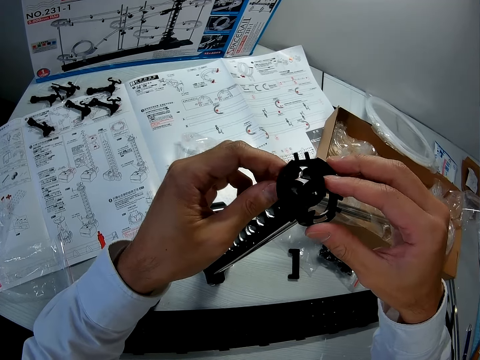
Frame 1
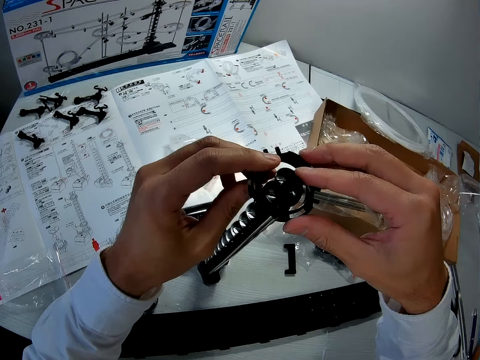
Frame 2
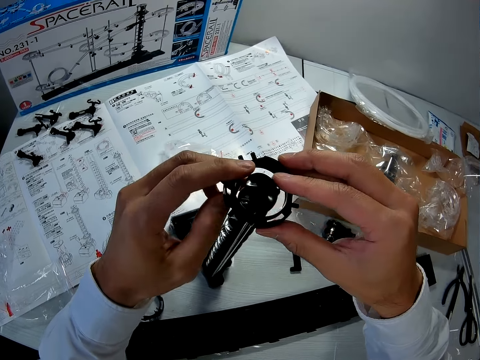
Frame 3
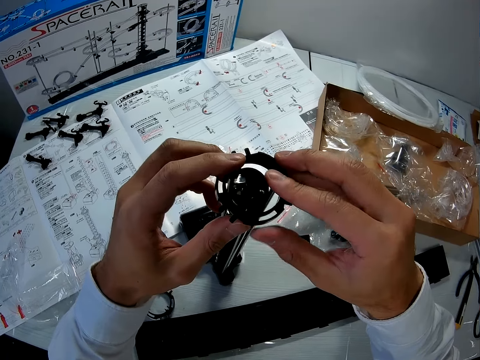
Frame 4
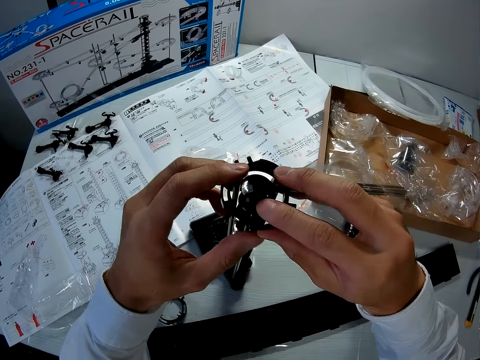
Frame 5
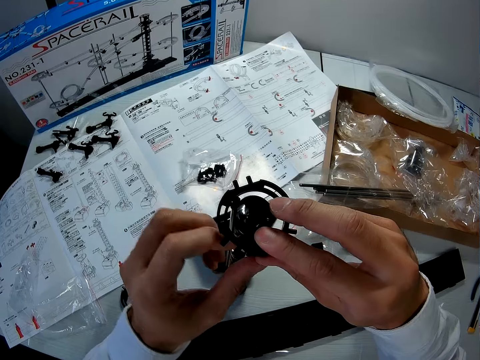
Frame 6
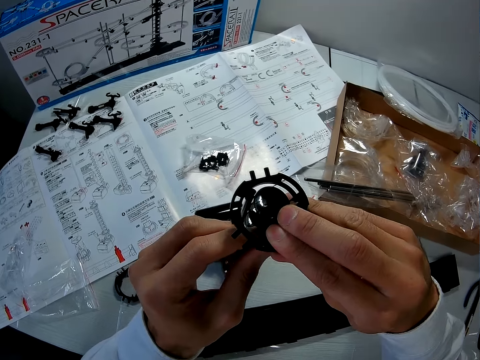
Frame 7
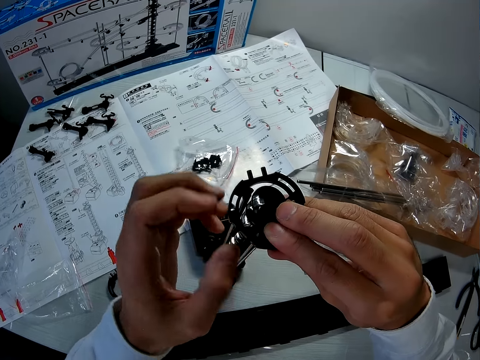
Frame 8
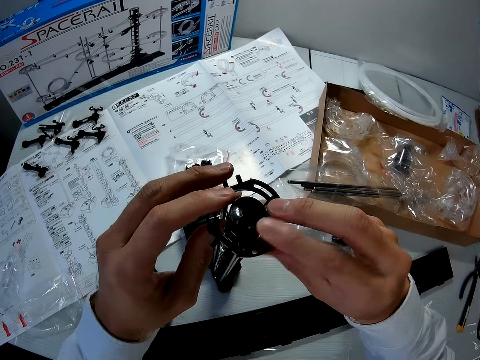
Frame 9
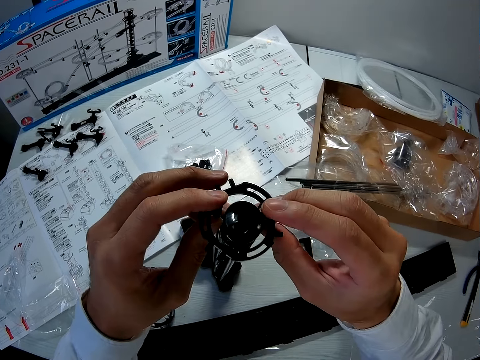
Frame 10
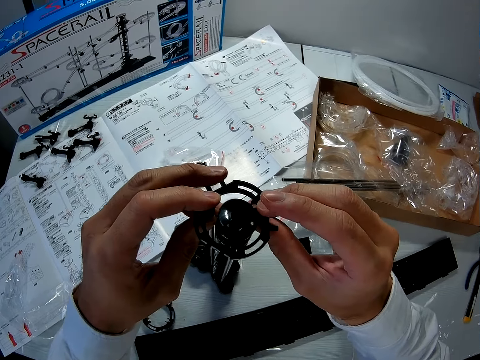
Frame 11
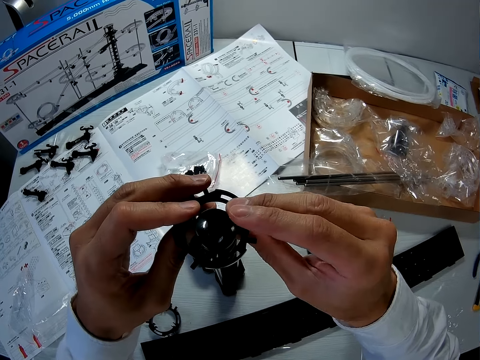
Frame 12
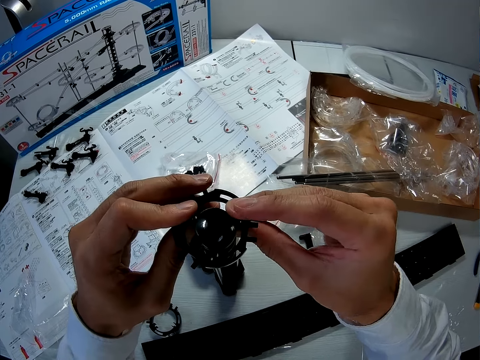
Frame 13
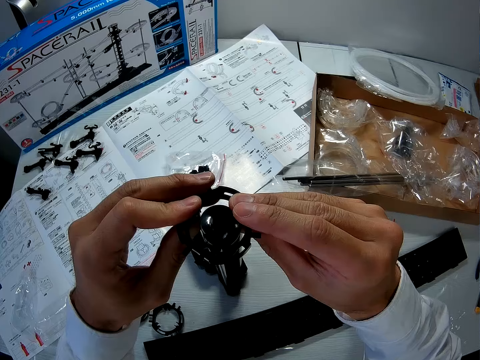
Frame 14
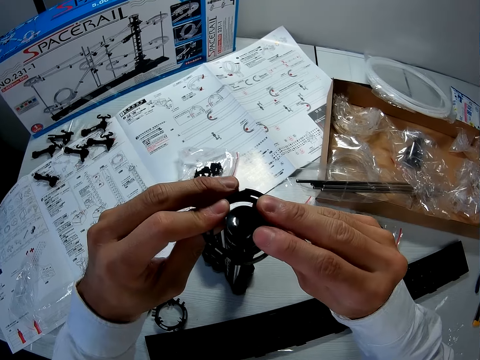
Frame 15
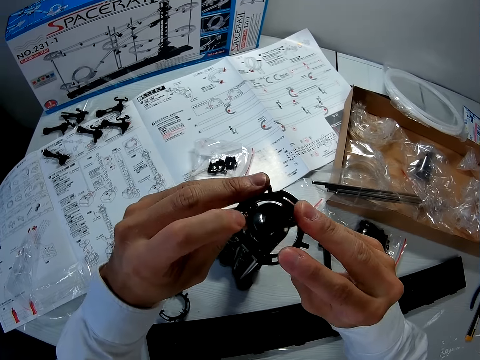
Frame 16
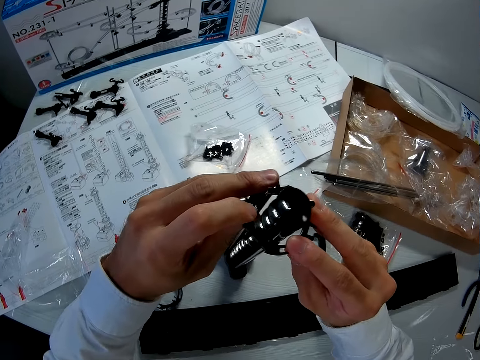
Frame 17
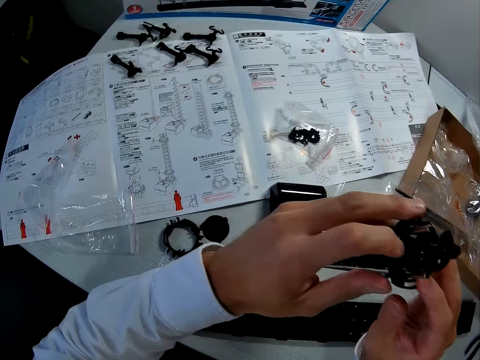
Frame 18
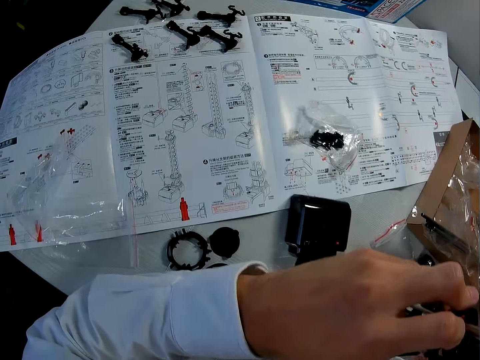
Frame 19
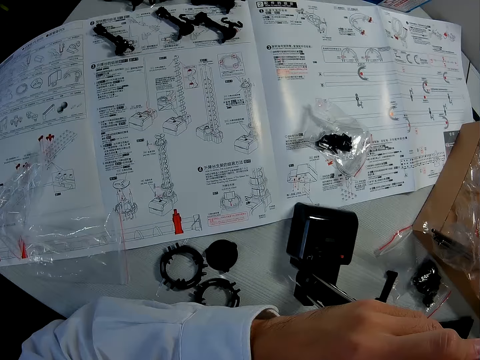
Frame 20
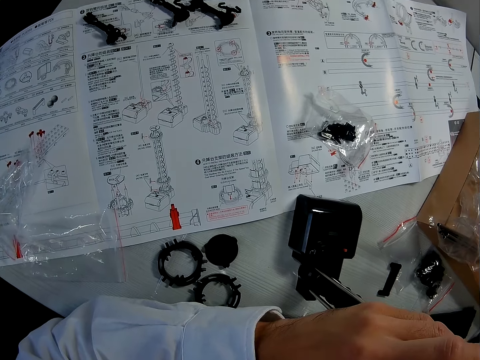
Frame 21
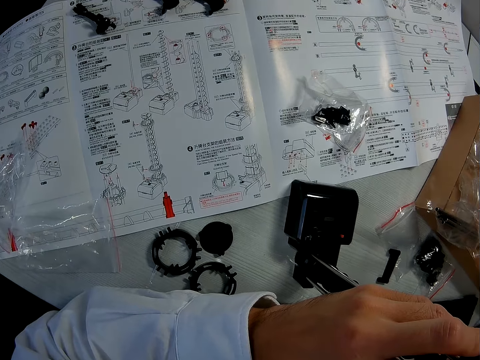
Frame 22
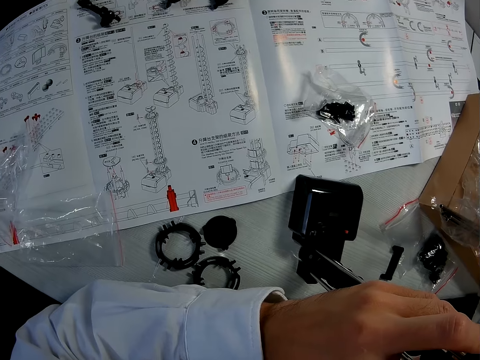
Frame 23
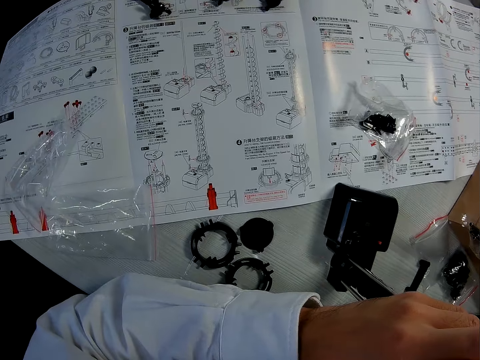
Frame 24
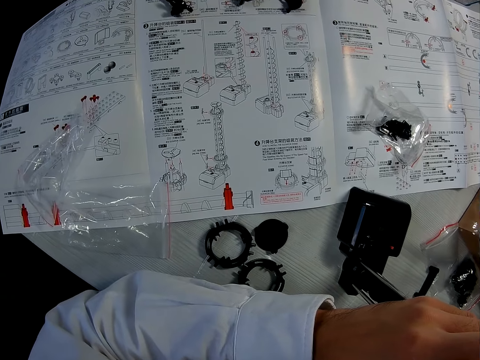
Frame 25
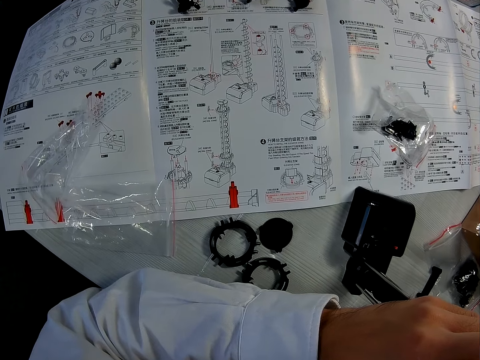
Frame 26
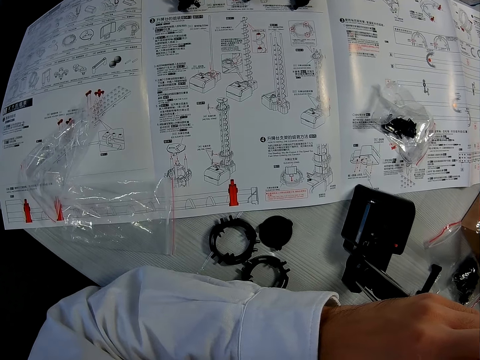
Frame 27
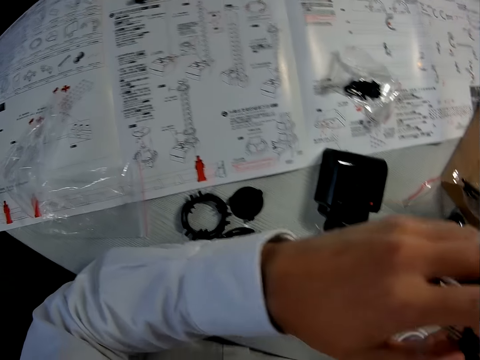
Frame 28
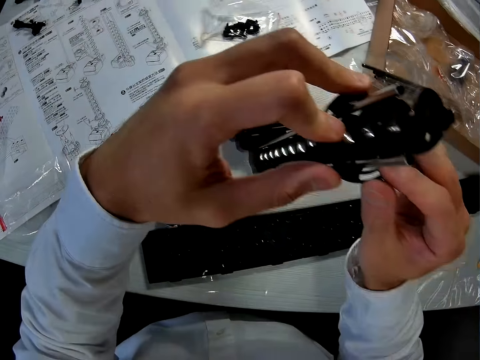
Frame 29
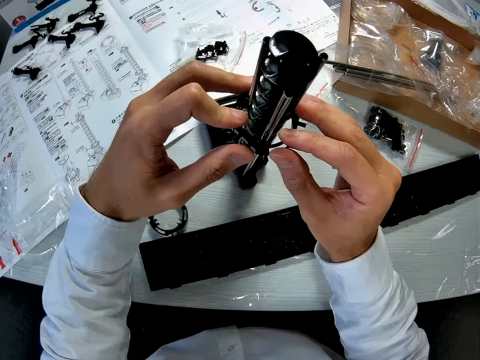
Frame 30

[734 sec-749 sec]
The camera wearer examines the manual on the table.

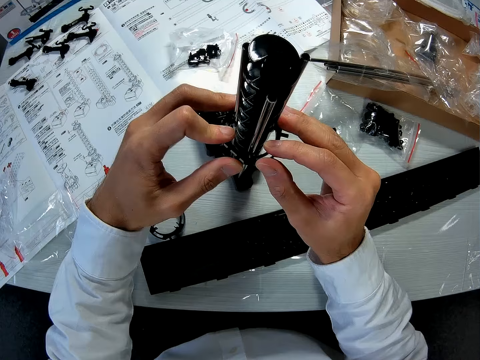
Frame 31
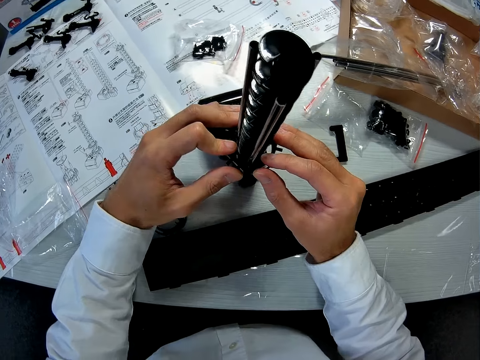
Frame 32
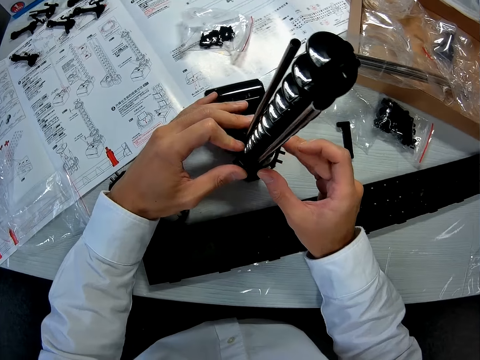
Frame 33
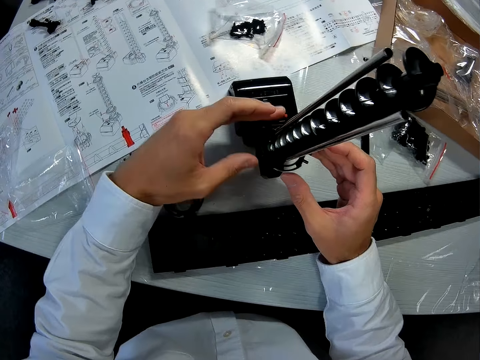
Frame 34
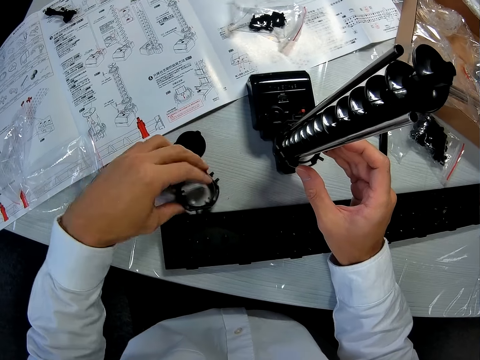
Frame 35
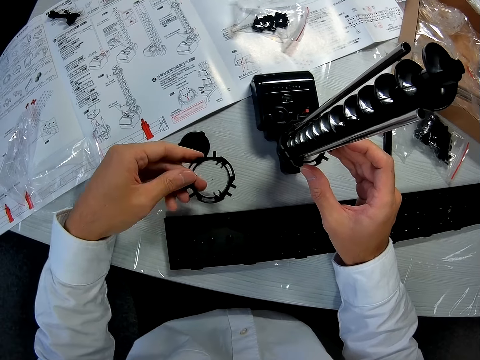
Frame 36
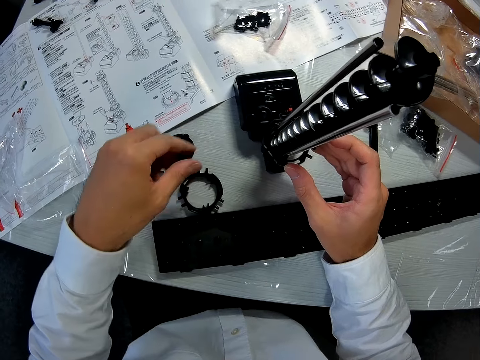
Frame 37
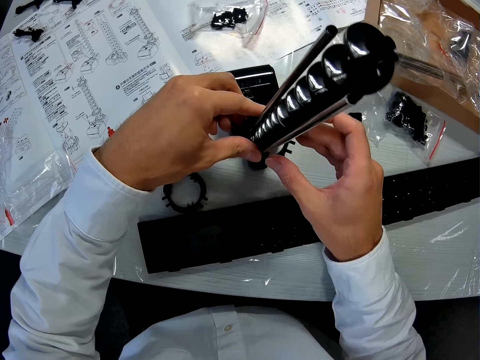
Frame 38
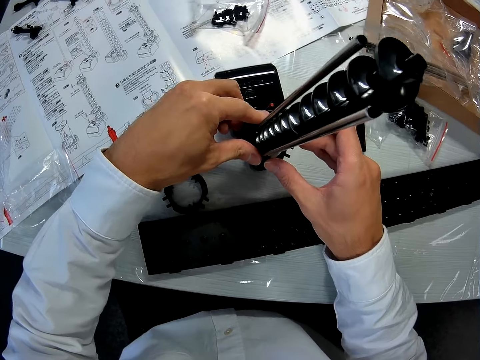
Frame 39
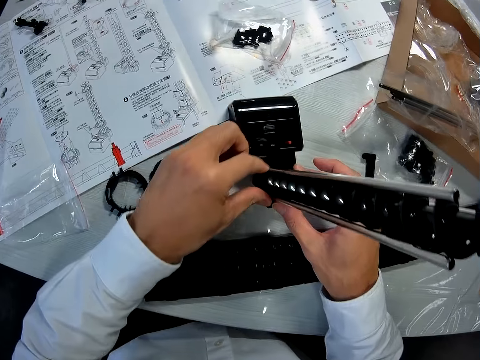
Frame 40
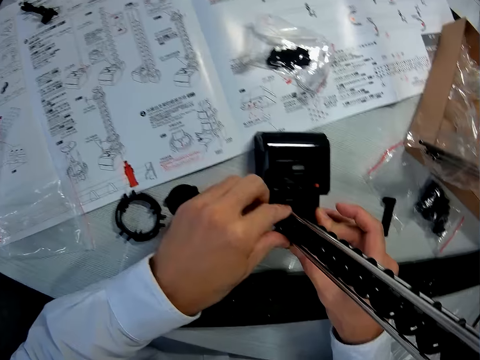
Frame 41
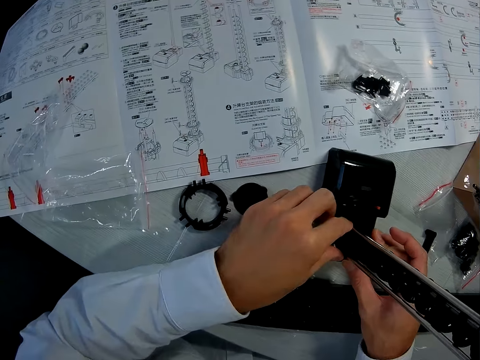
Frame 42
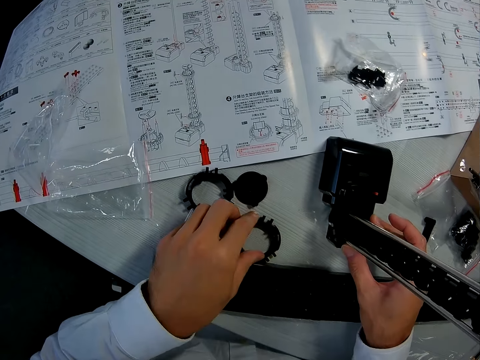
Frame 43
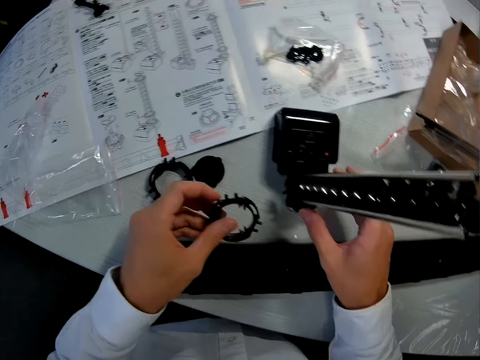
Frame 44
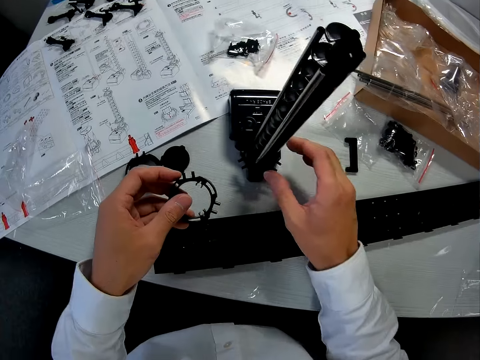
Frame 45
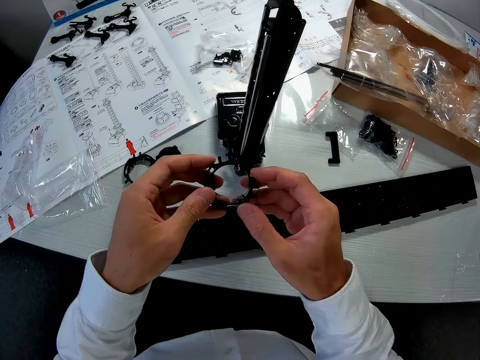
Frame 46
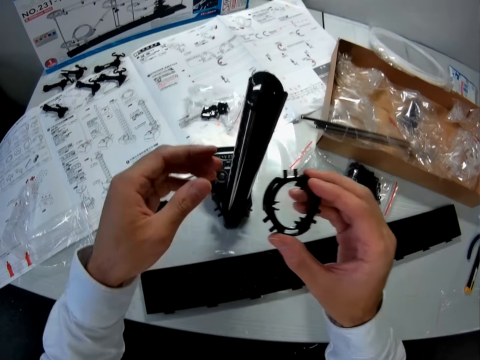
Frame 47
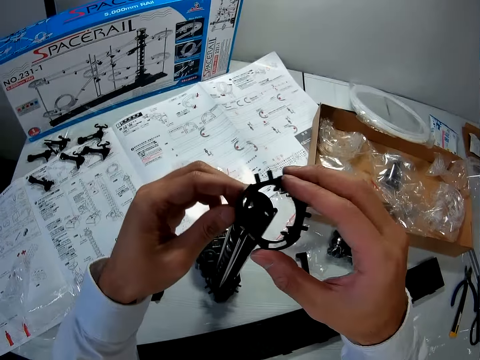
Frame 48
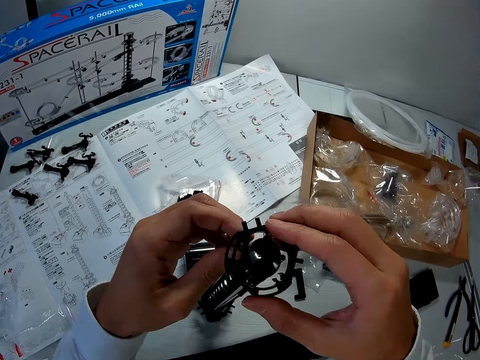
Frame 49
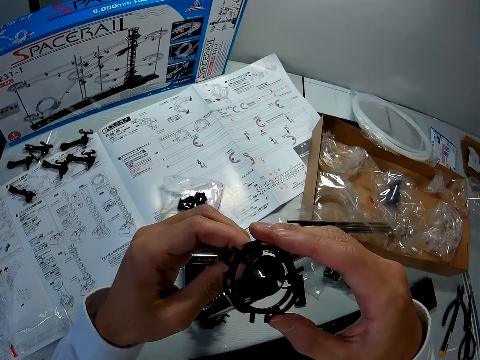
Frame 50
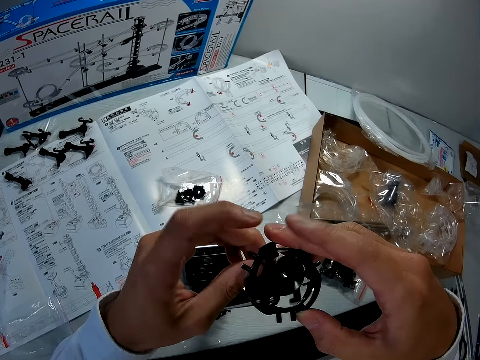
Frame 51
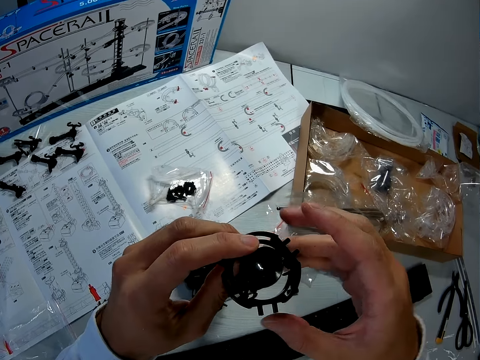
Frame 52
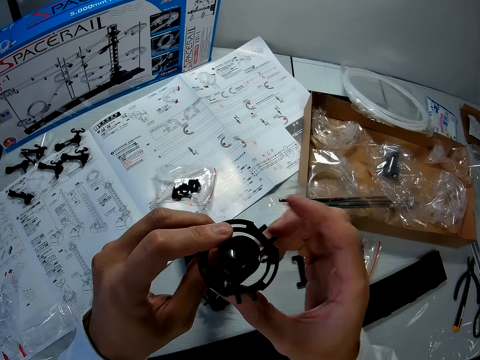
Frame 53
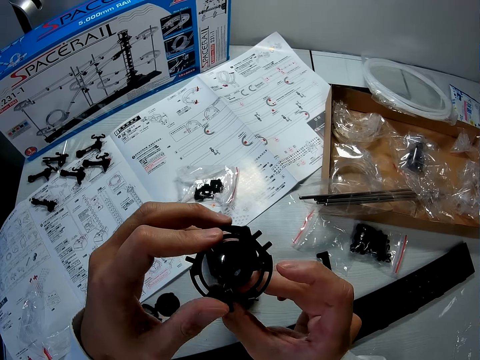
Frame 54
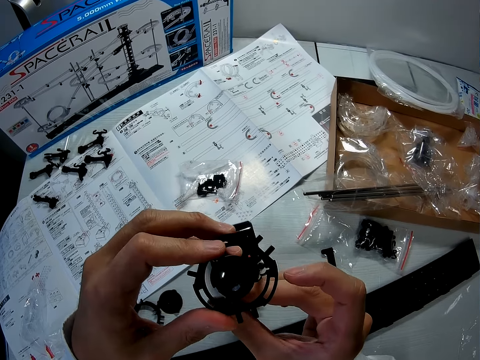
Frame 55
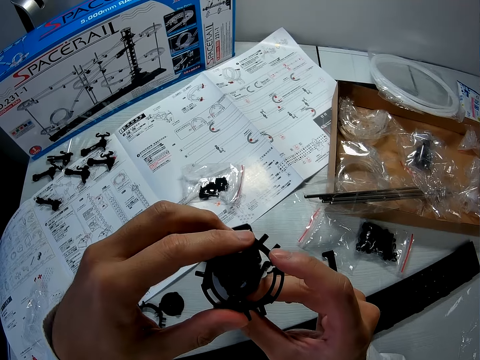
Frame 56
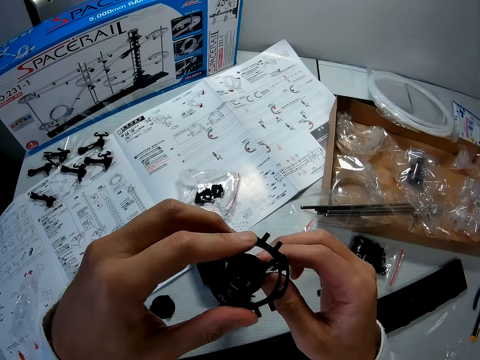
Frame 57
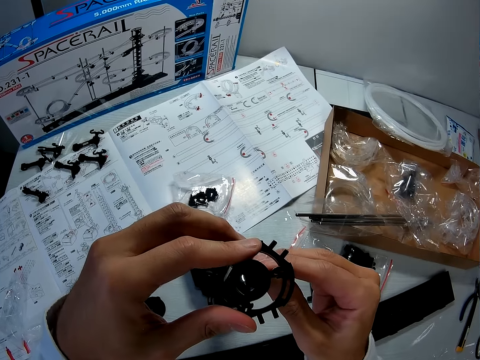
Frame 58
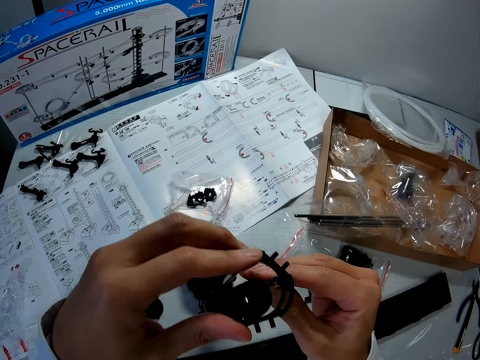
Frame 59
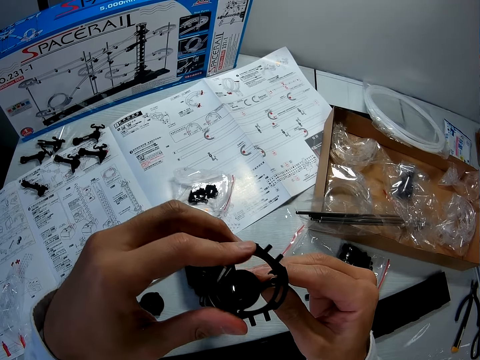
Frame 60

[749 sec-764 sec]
The camera wearer picks the elevator ring, or piece, from the table with his left hand. He places the elevator ring on the table. He holds the elevator ring. He adjusts the piece on the mechanical model. He picks the elevator ring from the table with his left hand. He moves the piece from his left hand to his right hand. He holds the mechanical model with his left hand. He places the elevator ring in the parts of the space rail.
